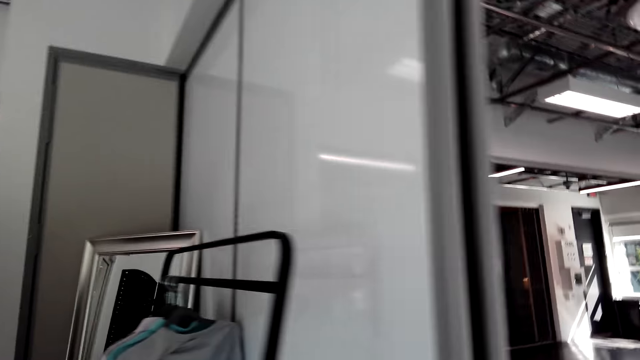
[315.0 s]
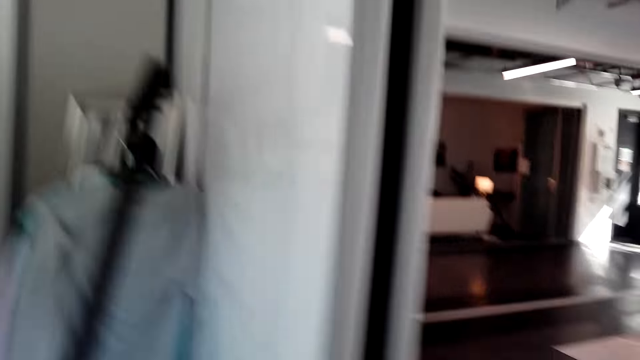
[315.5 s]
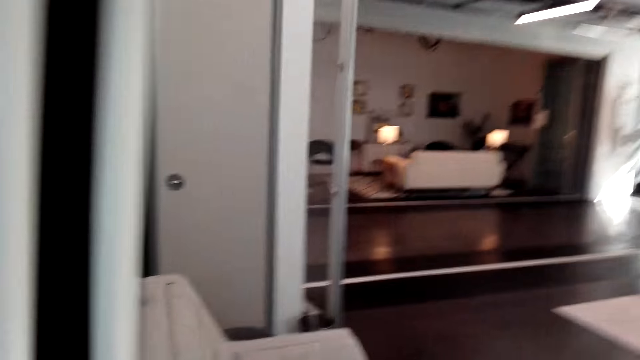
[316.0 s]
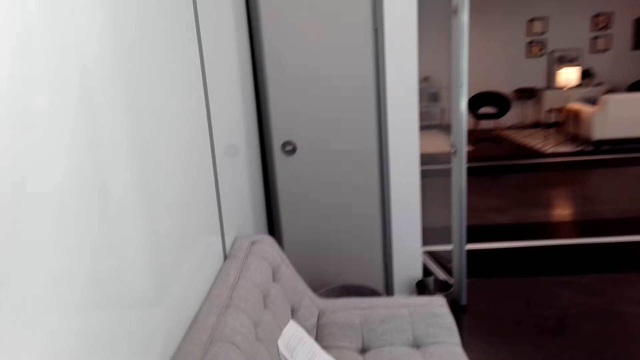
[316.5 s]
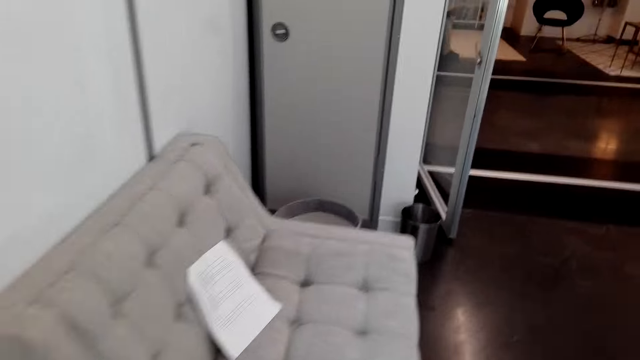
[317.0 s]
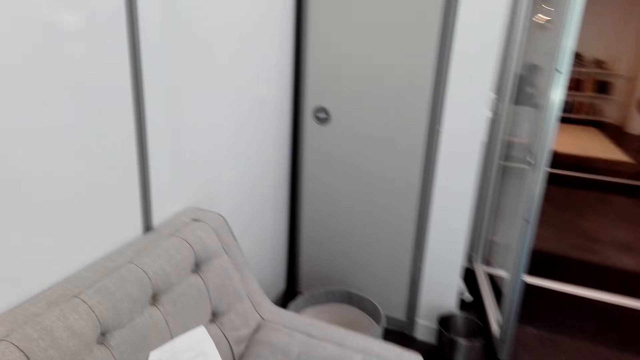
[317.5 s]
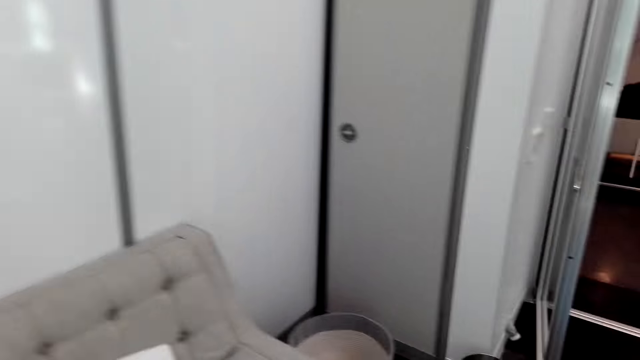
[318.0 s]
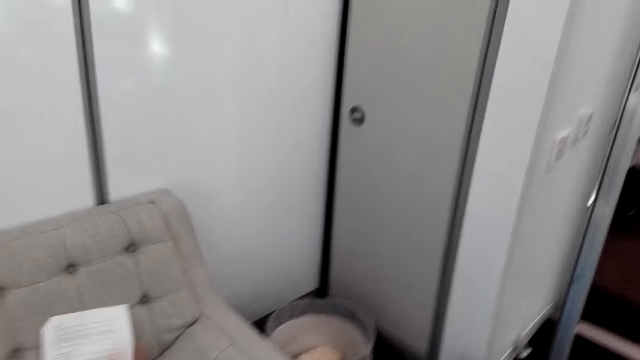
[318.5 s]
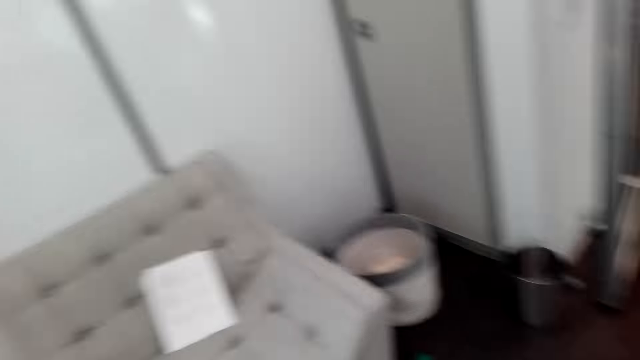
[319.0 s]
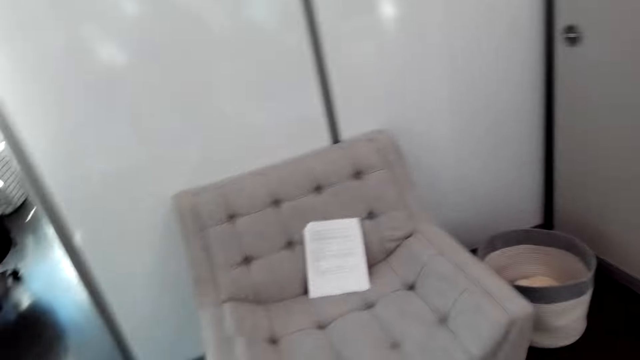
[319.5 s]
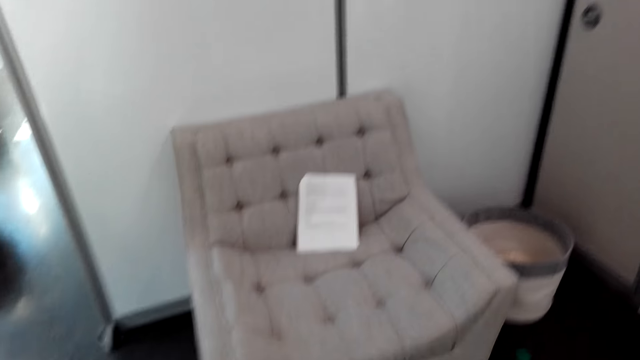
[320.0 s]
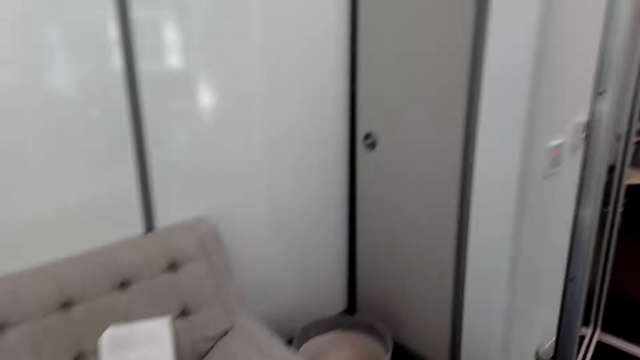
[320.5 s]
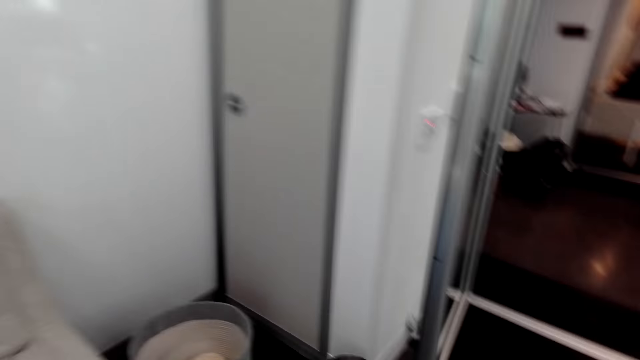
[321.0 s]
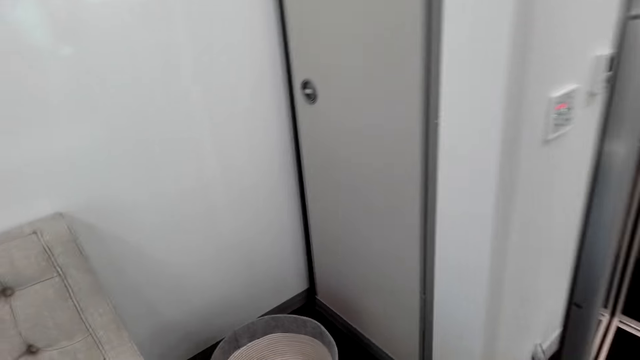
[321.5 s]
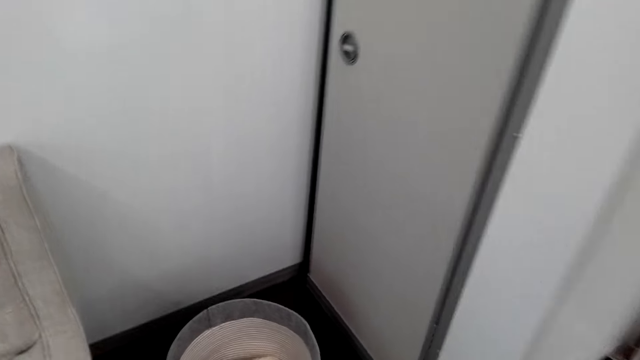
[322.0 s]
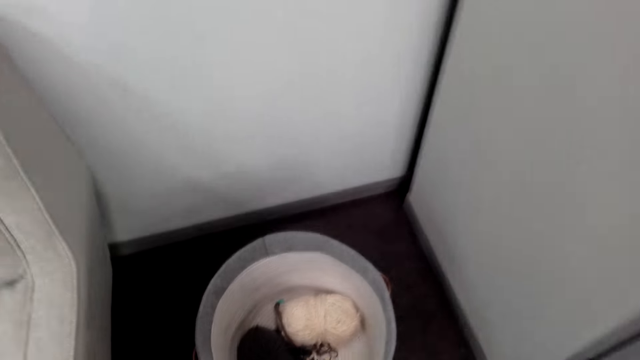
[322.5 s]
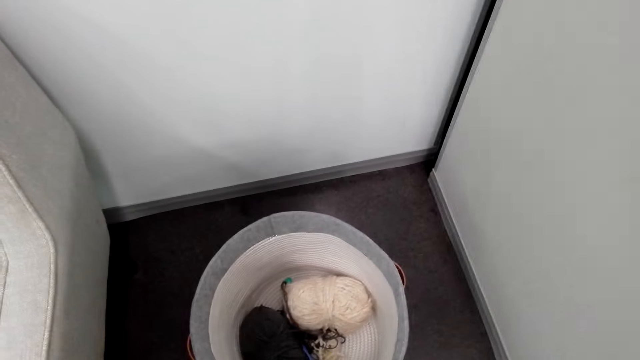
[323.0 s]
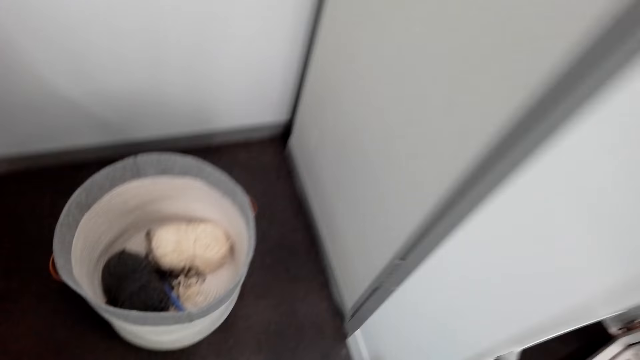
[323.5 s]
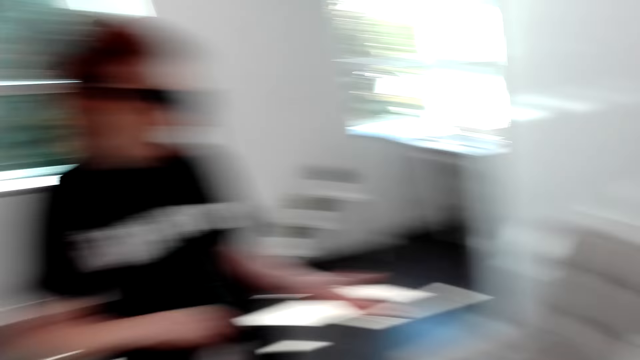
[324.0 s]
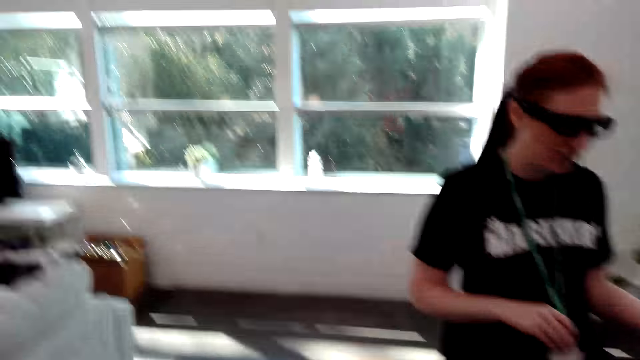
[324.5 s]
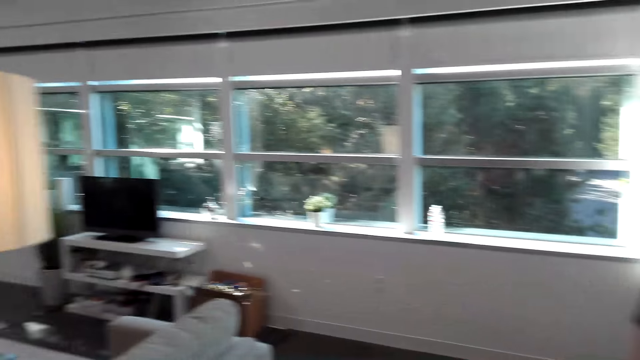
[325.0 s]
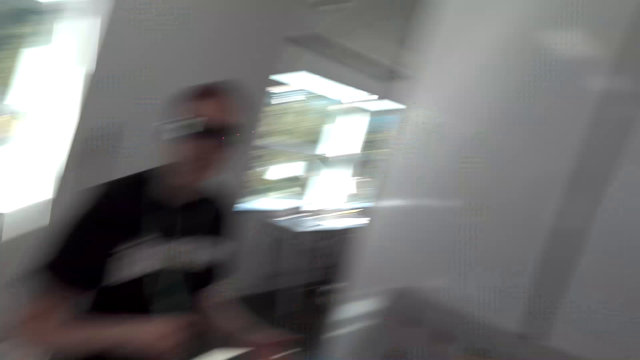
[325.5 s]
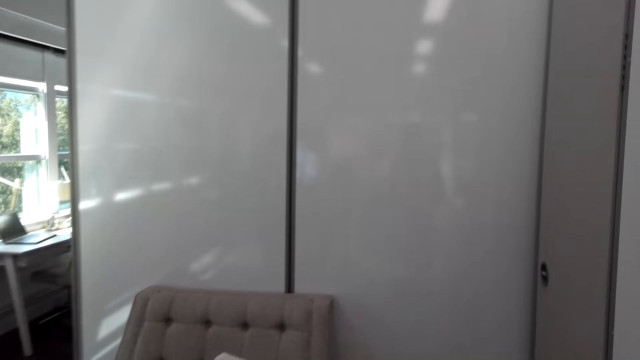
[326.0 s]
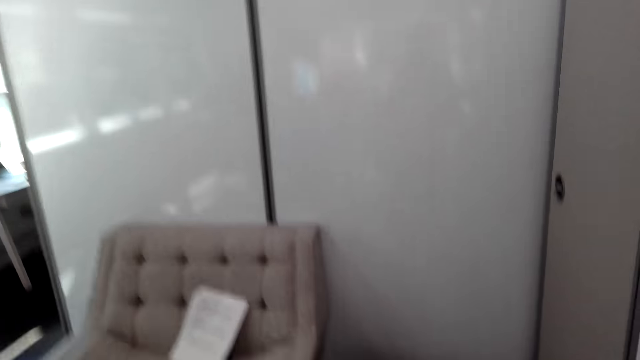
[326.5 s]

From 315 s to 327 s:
The camera wearer walks around the house. They move the left hand. They move around.

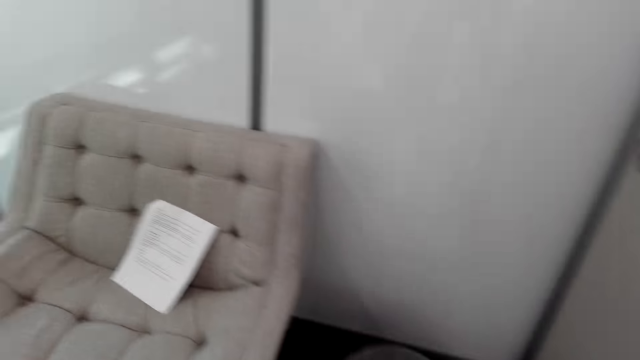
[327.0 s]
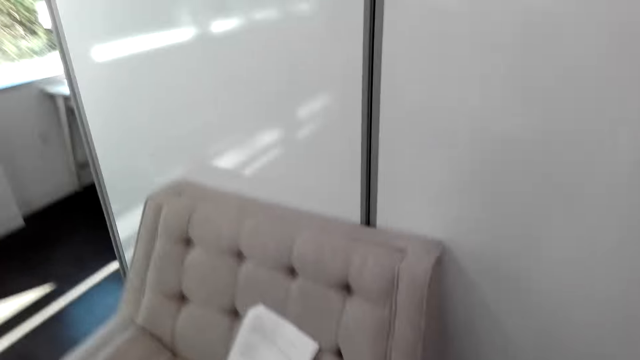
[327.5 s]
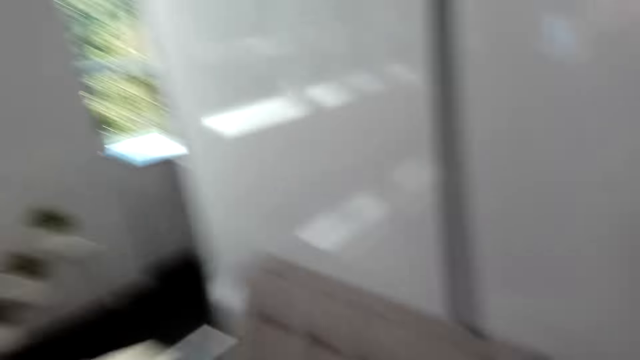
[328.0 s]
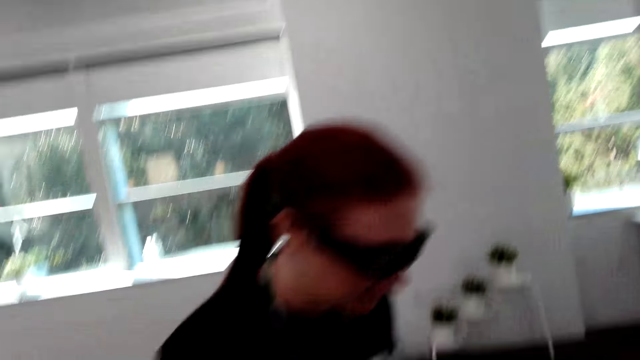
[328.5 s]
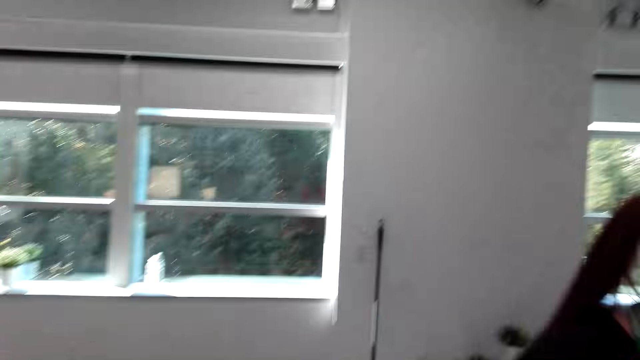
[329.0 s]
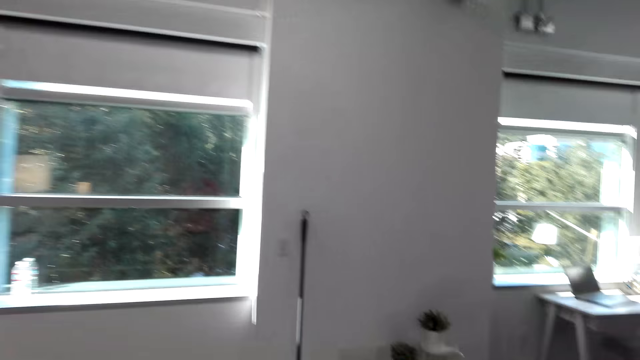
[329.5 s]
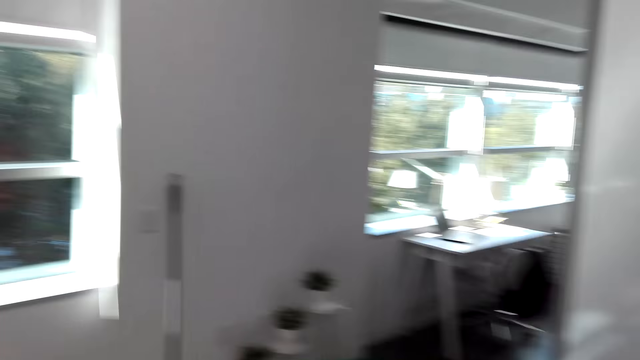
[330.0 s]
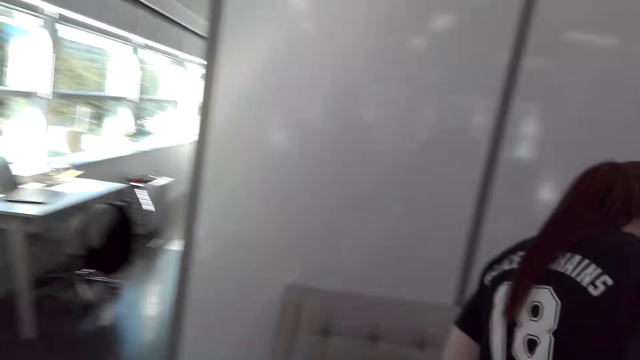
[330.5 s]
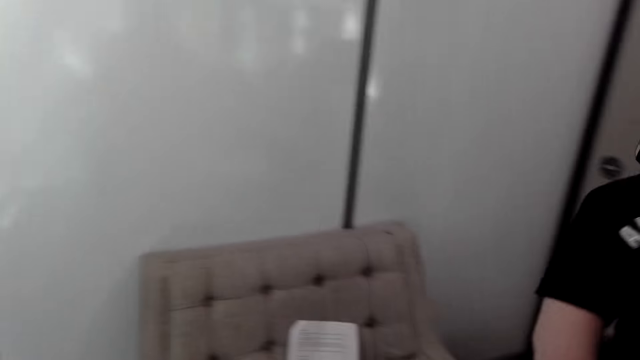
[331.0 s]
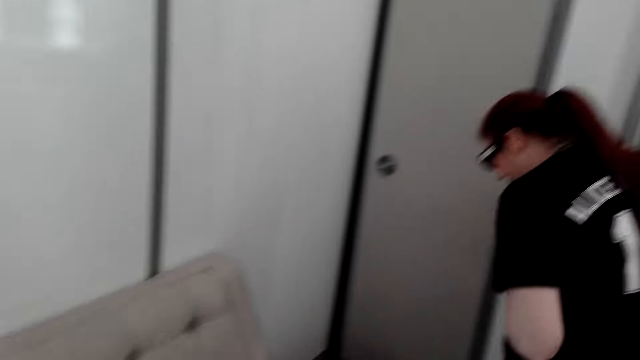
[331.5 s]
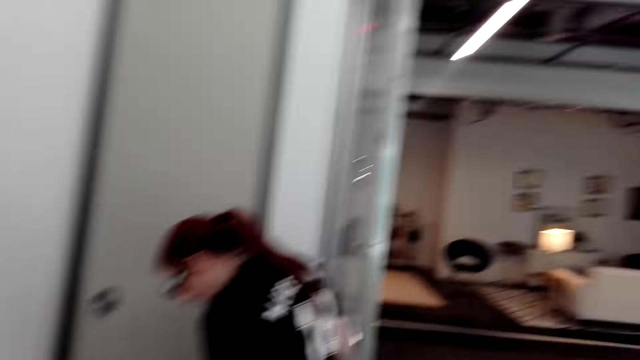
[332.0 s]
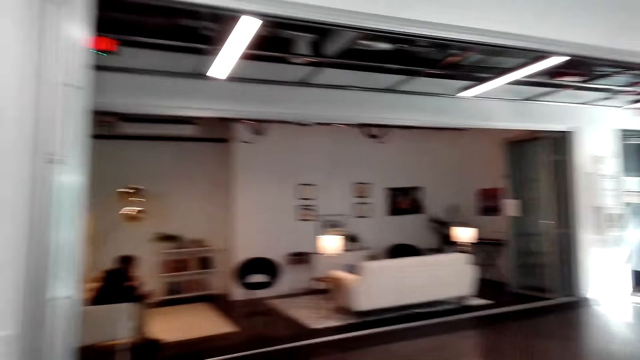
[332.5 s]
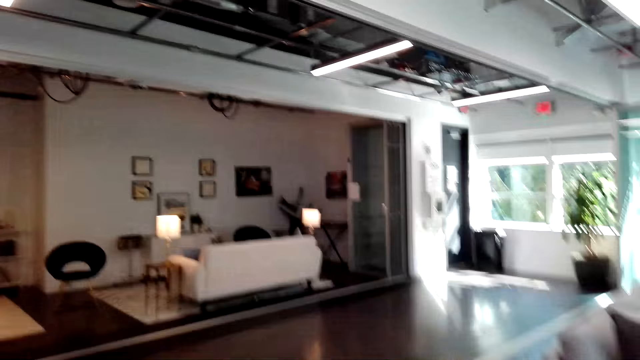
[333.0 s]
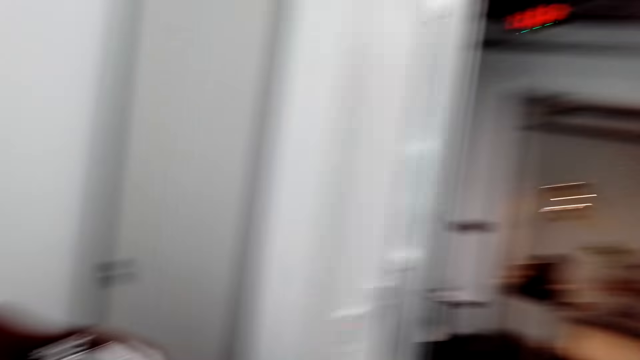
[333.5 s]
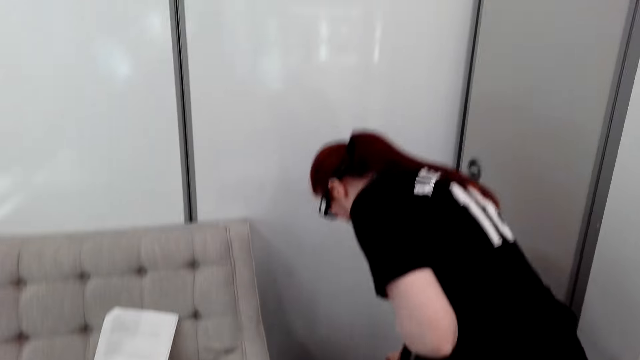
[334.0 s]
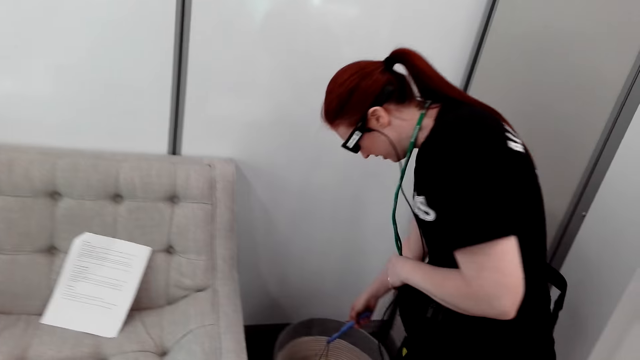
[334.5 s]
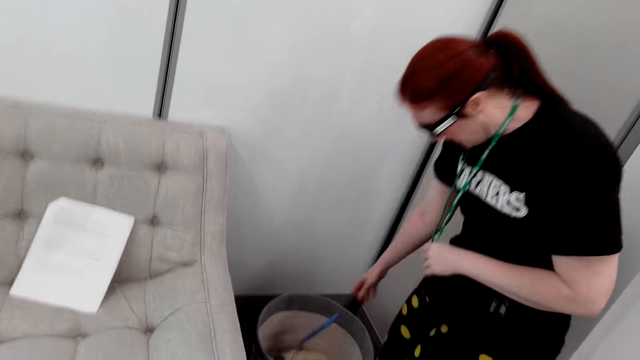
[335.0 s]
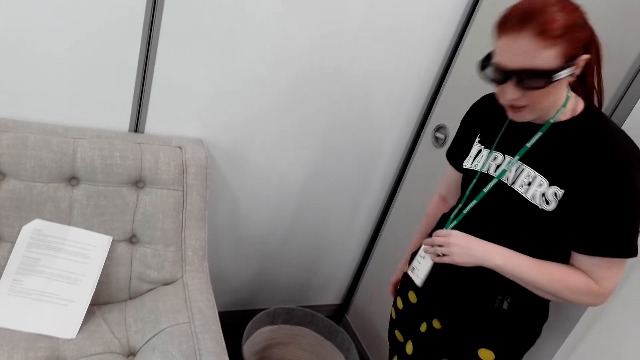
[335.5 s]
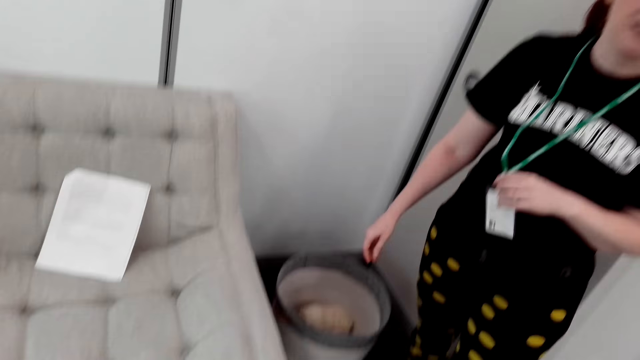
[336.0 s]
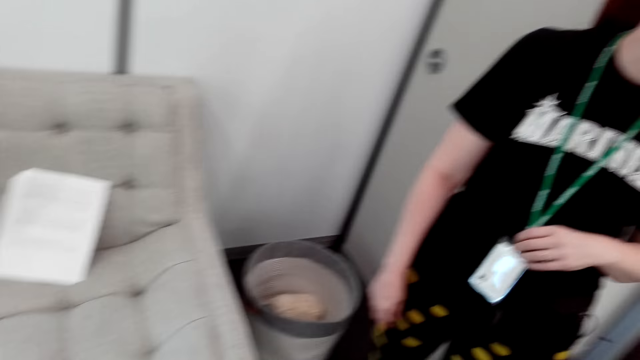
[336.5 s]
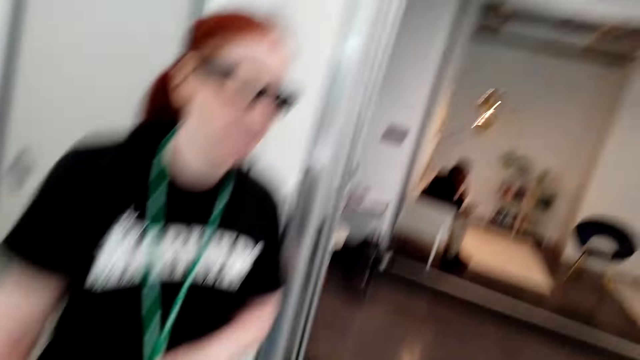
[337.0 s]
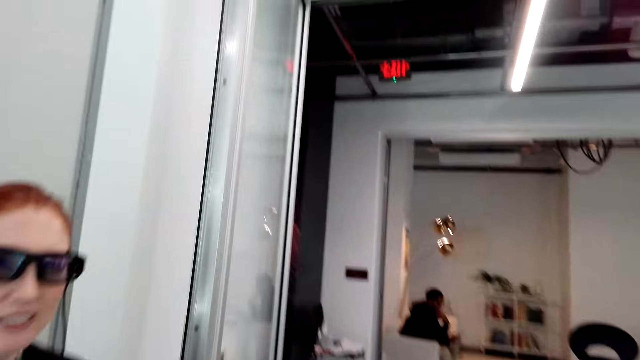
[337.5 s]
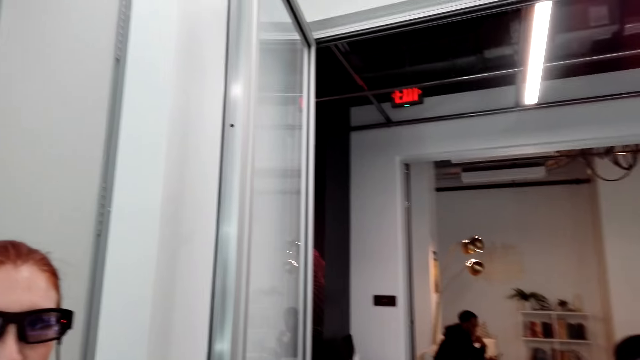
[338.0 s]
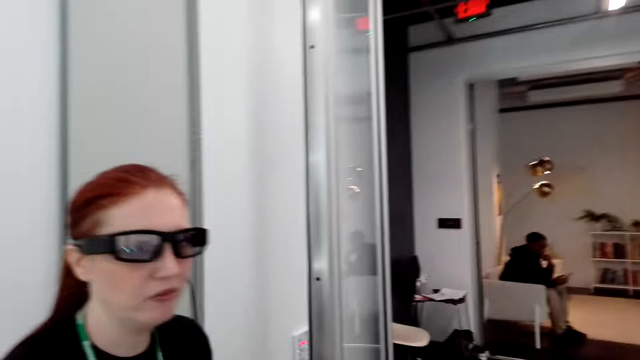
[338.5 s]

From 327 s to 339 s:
A person holds the handle of the bucket. The person talks to the camera wearer.
